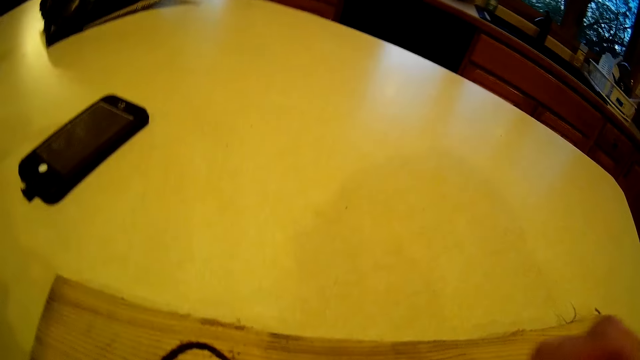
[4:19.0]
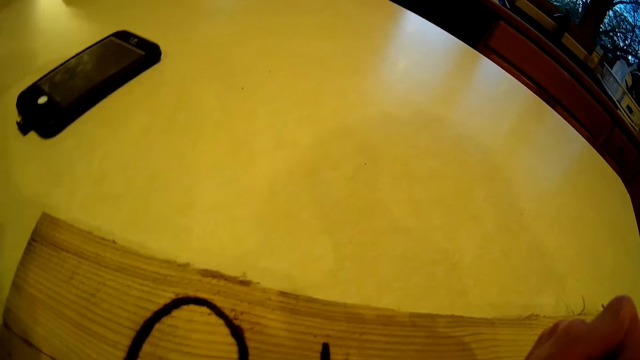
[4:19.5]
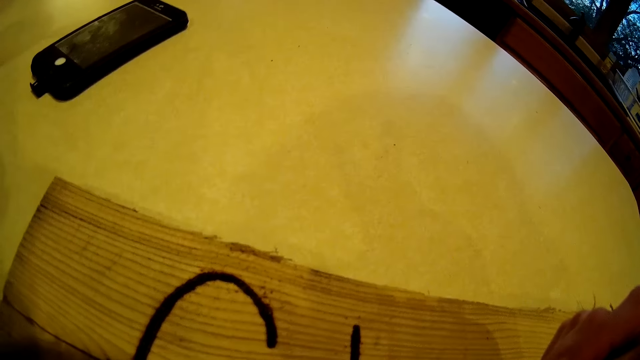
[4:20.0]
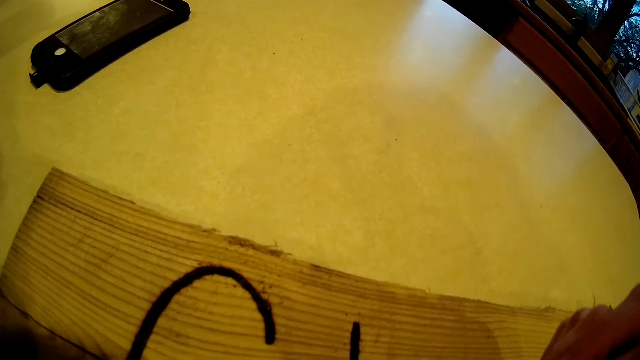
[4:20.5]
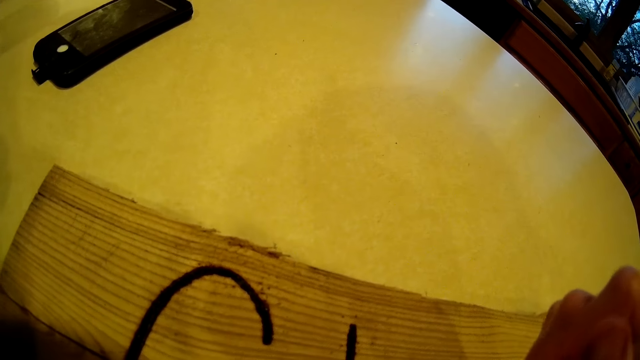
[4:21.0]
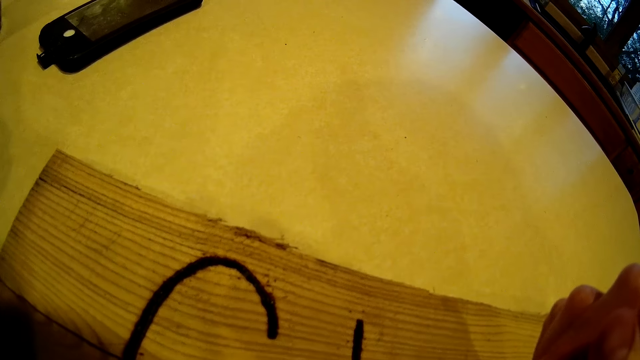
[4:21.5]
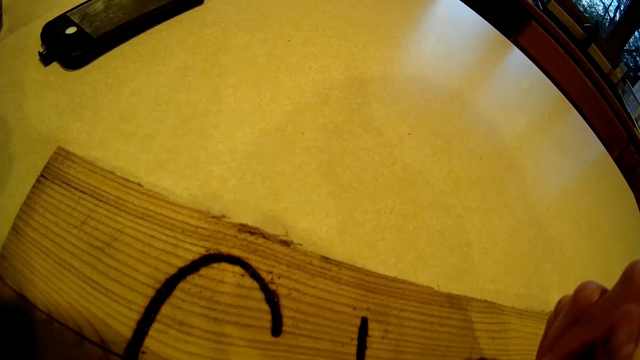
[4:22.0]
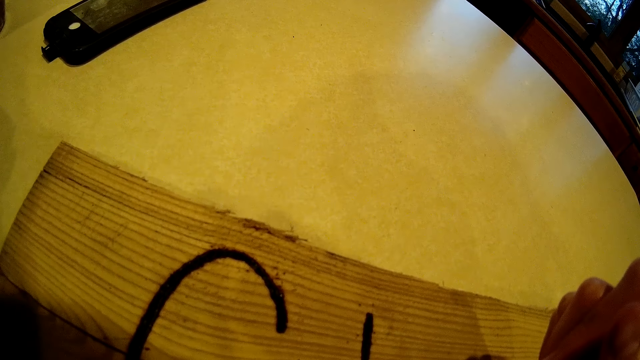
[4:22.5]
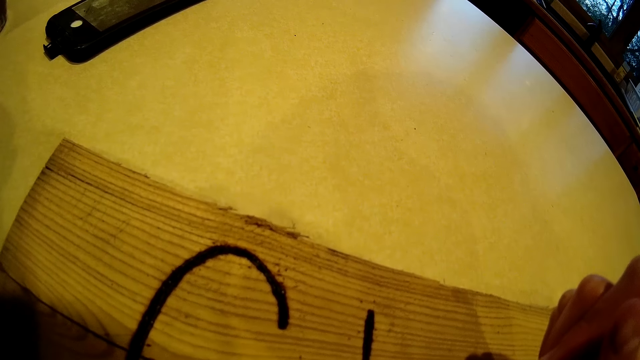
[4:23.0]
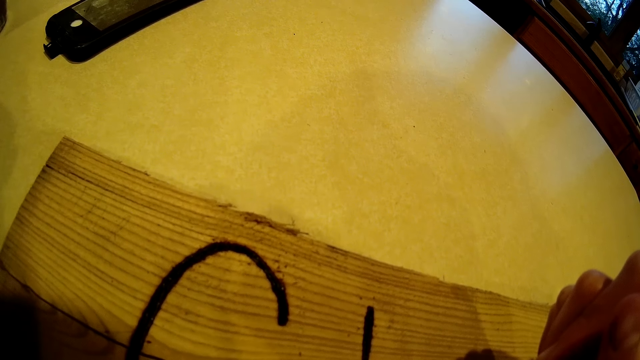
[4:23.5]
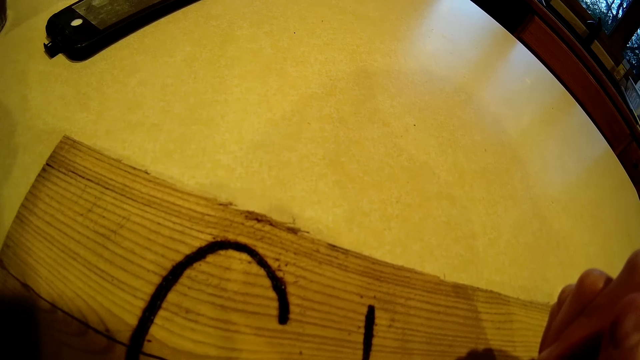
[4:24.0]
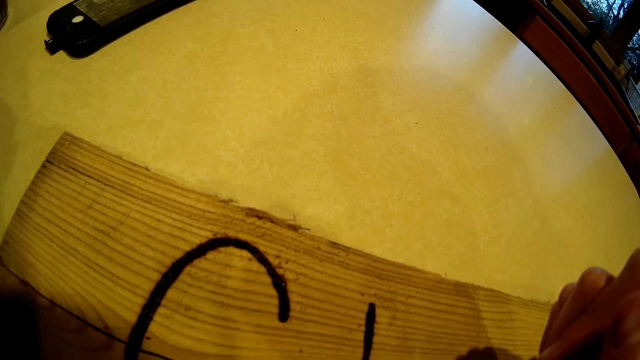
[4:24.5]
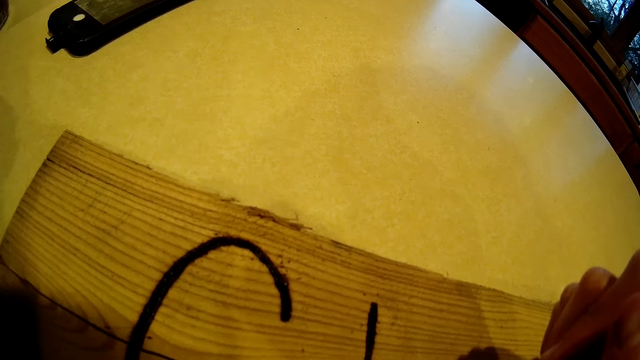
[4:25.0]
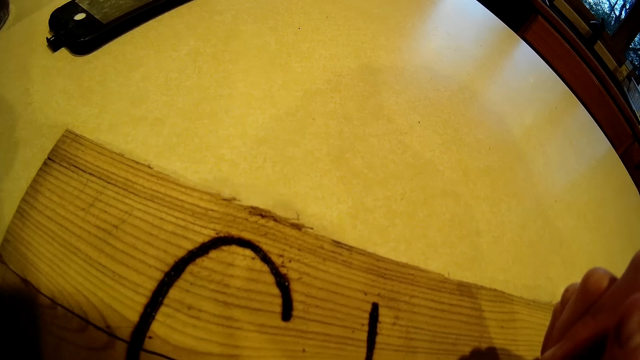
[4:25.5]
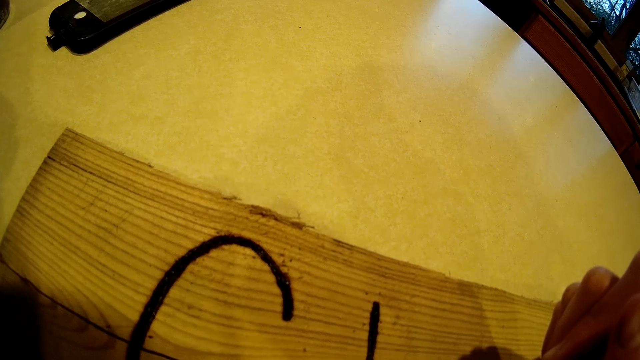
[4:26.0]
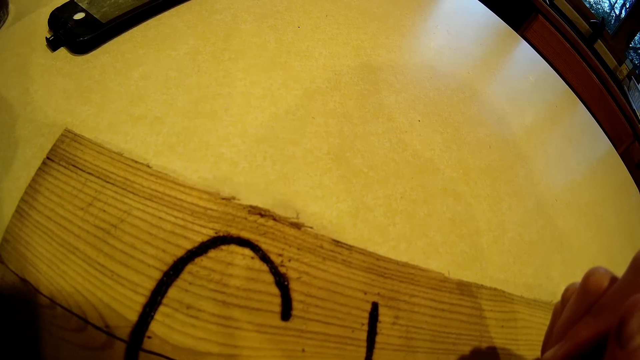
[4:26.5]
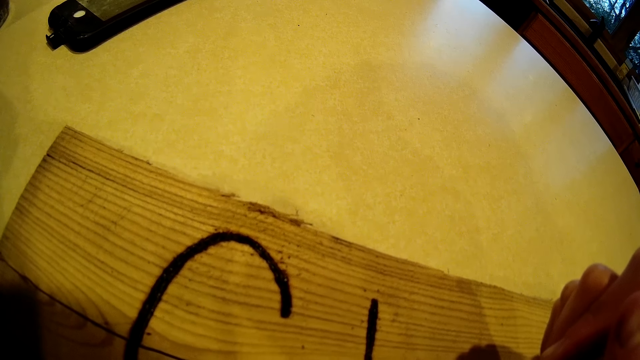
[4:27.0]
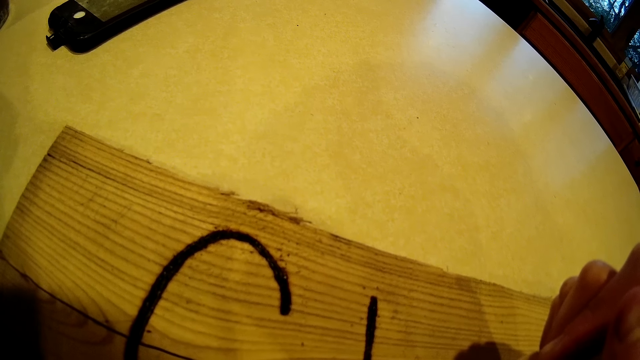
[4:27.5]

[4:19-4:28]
The camera wearer writes with the tattoo pen on the wood on the table with her right hand.

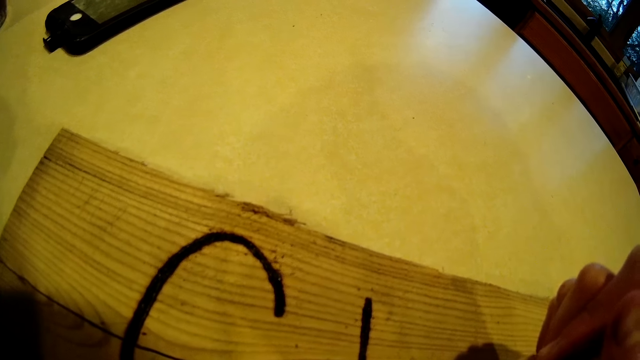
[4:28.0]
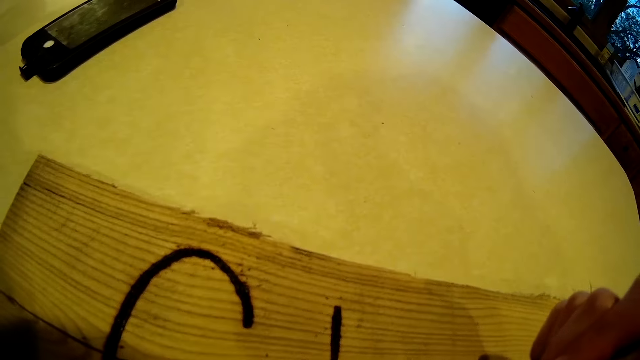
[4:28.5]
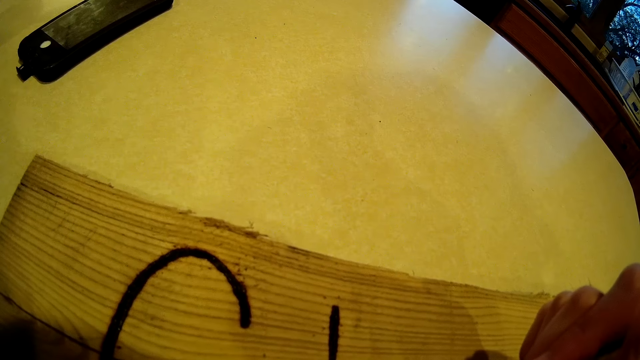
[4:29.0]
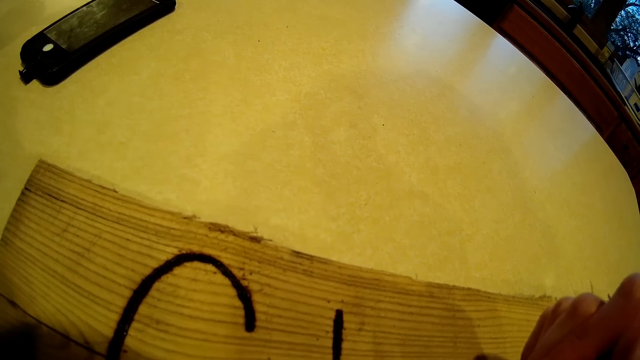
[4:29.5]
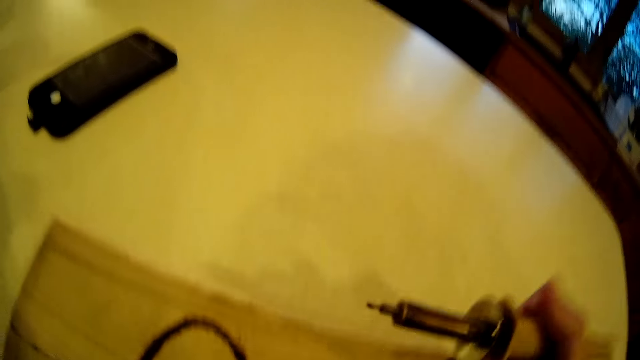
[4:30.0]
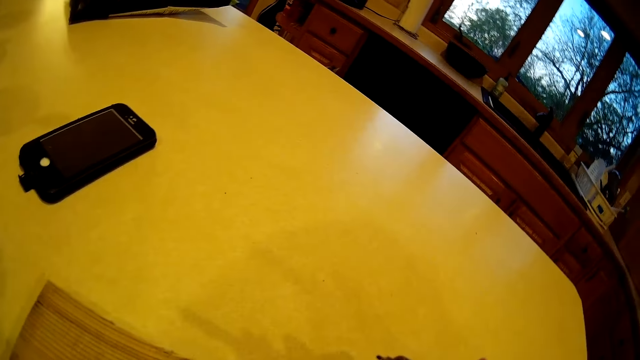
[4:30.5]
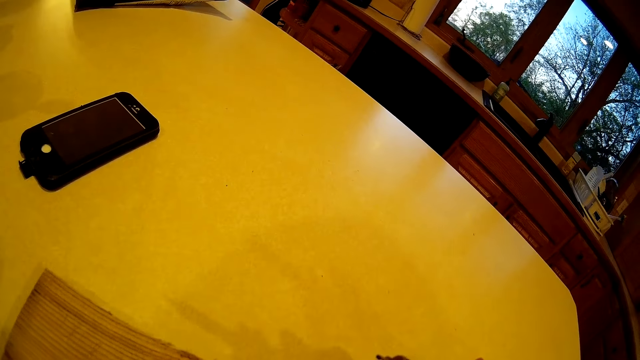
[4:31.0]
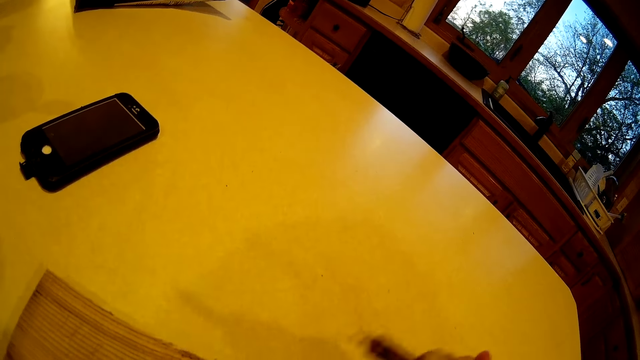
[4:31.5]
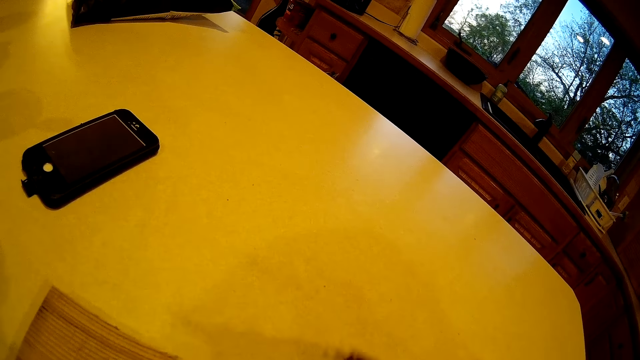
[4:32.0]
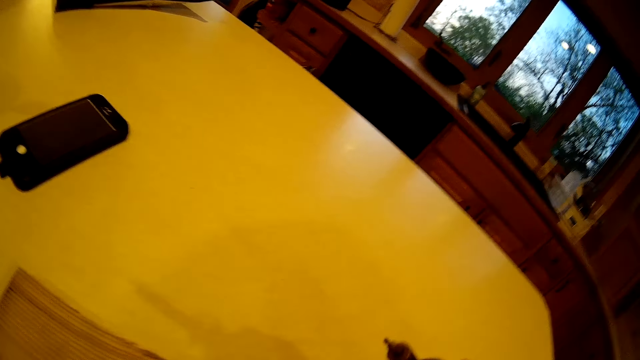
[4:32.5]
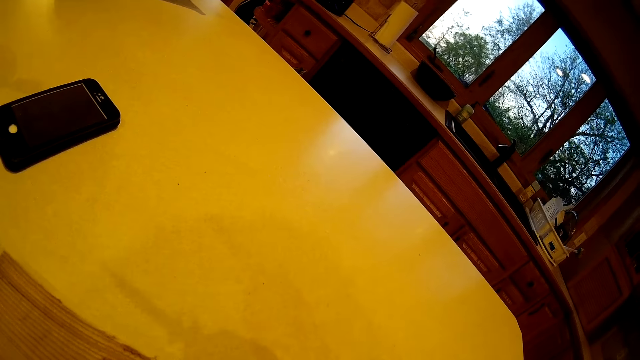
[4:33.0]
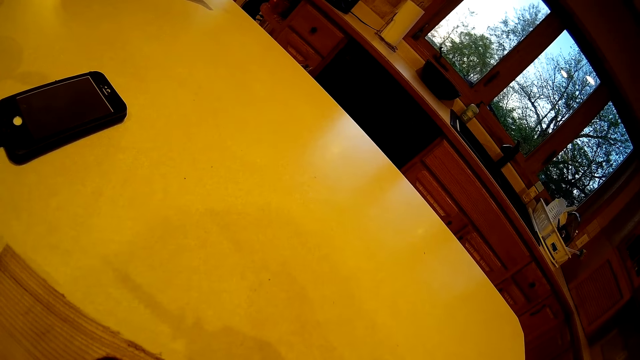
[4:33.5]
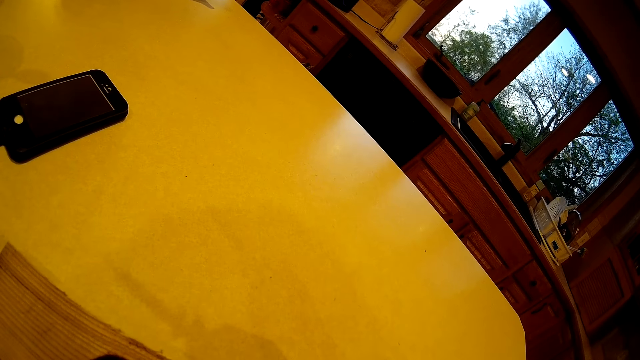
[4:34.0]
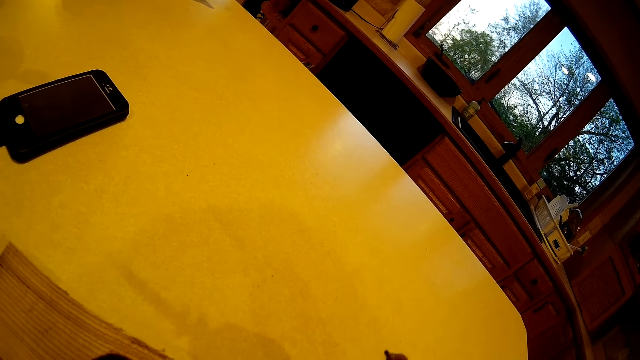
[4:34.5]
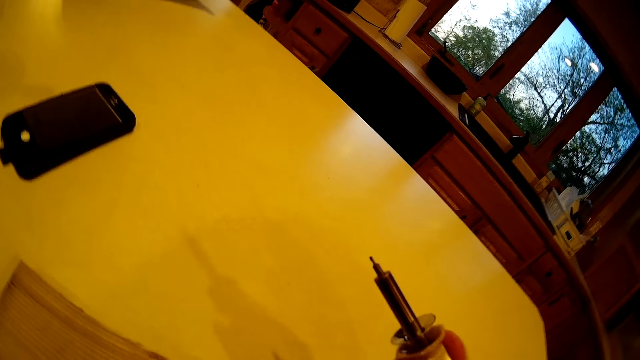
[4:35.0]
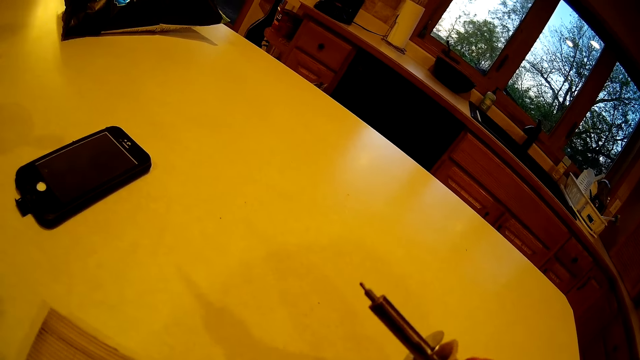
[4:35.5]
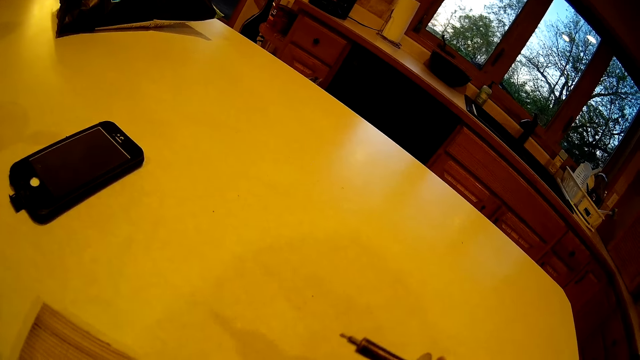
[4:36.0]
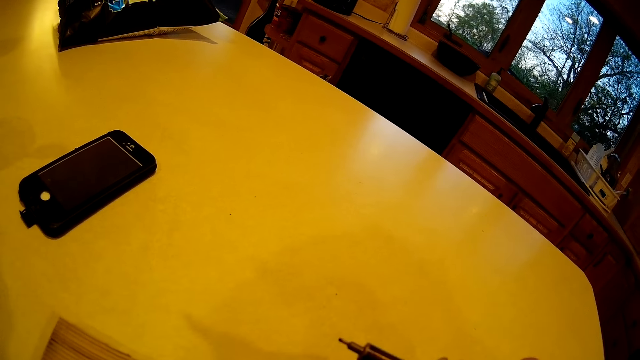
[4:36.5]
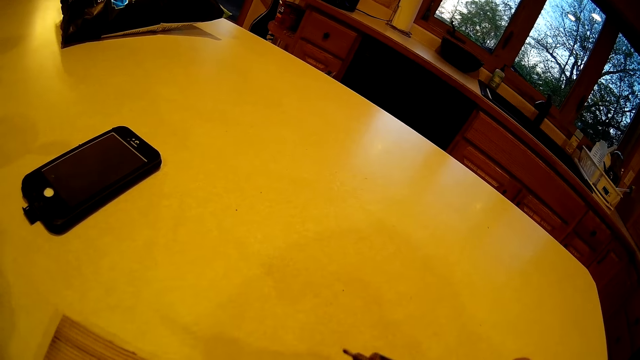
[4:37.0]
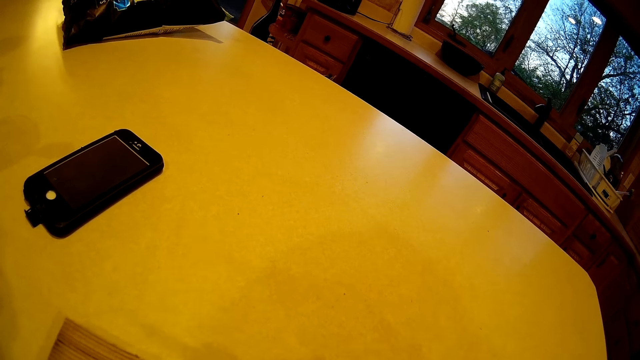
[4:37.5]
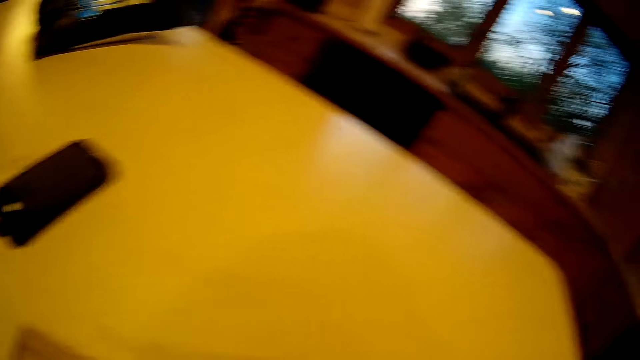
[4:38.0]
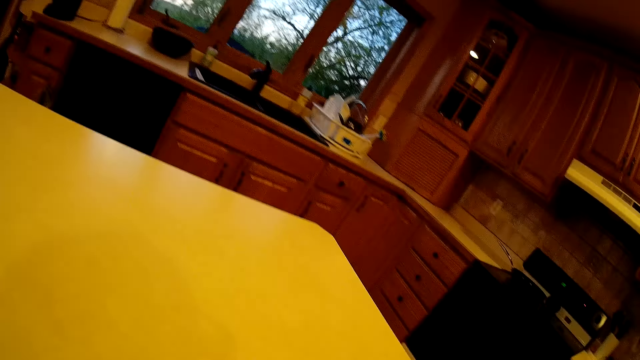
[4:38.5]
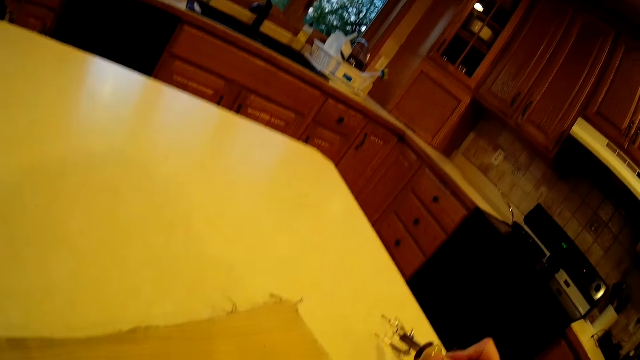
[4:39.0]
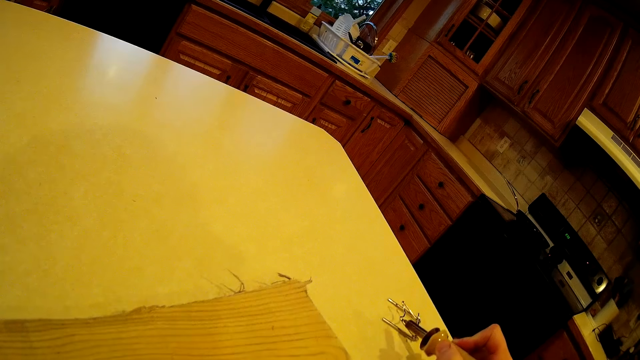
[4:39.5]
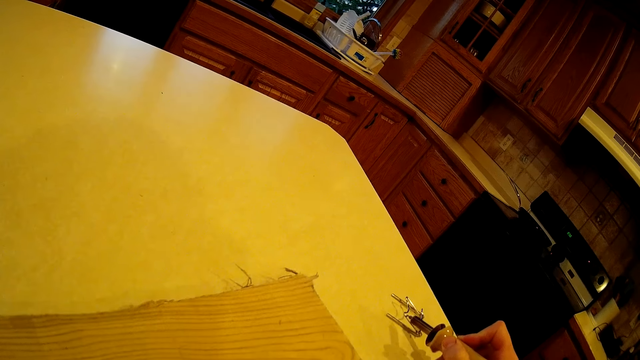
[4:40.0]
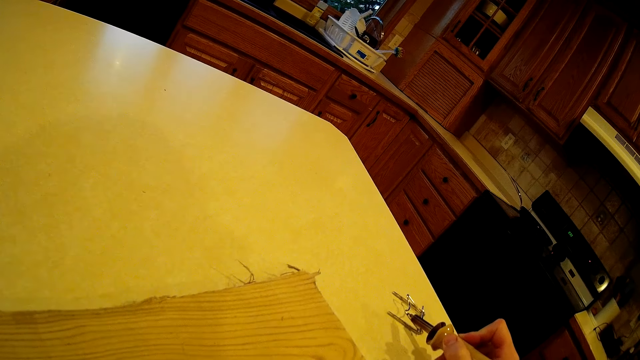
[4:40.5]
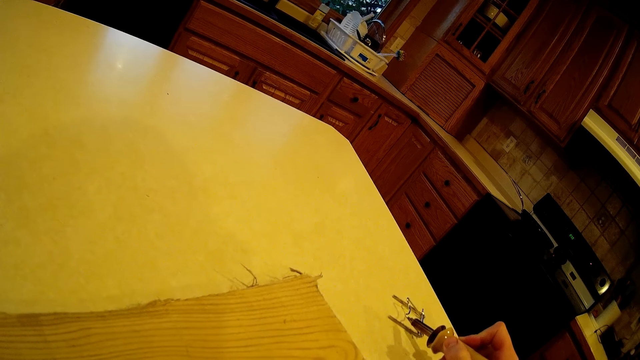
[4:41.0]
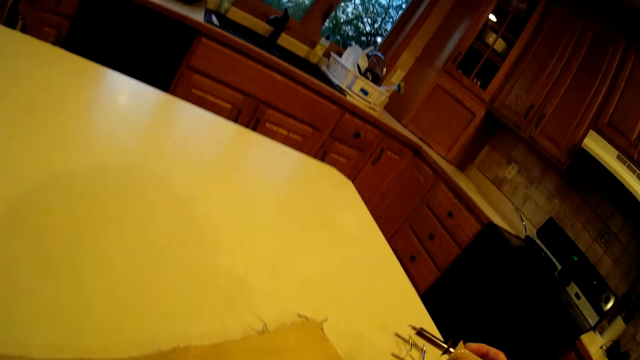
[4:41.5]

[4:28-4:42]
The camera wearer removes the tattoo pen from the wood. She shakes the tattoo pen with her right hand. She hits the tip of the tattoo pen on a metal on the table. She puts something on a metal stand.
